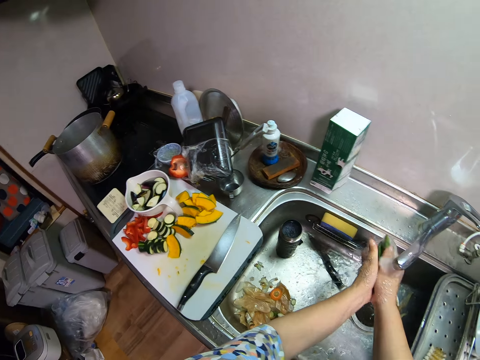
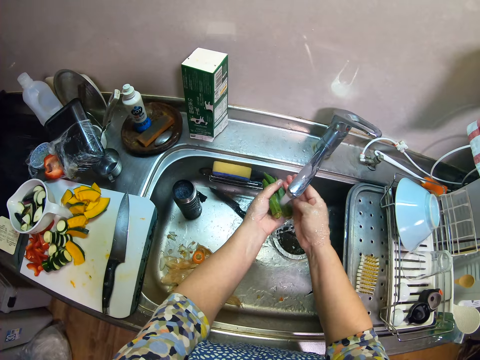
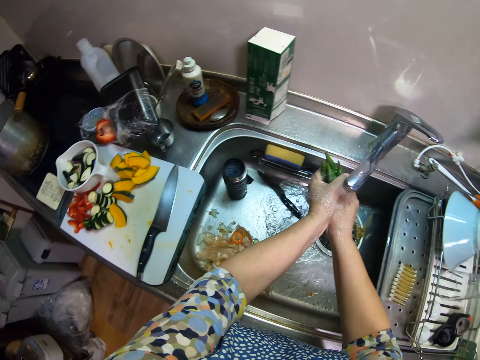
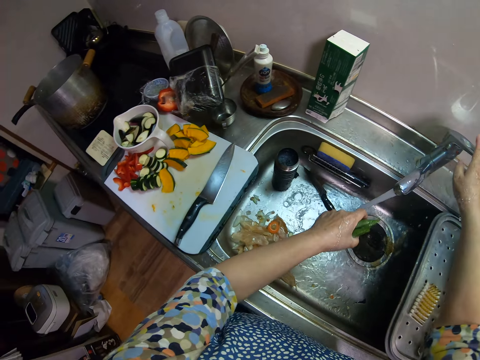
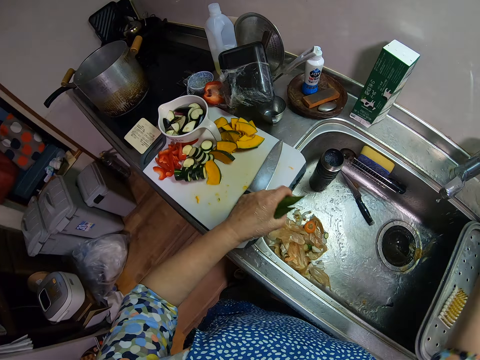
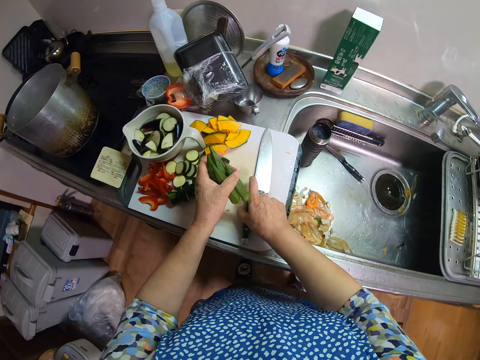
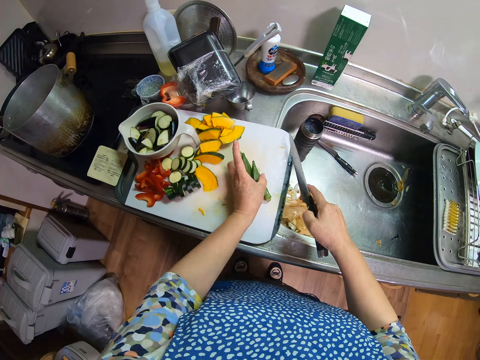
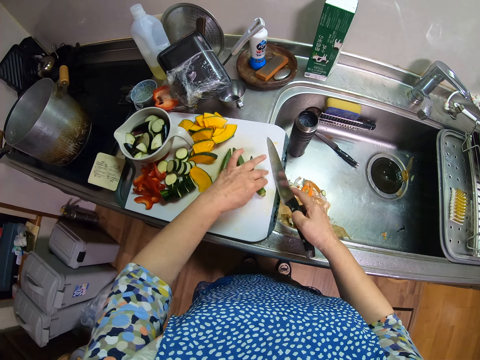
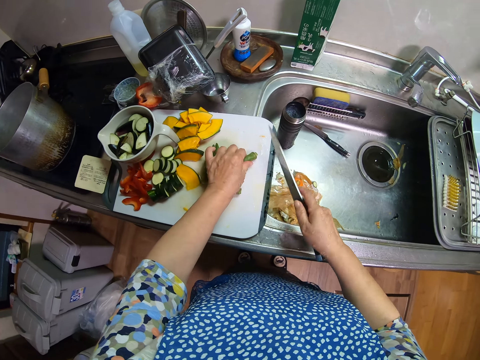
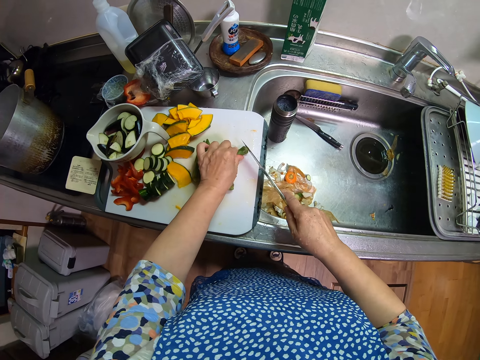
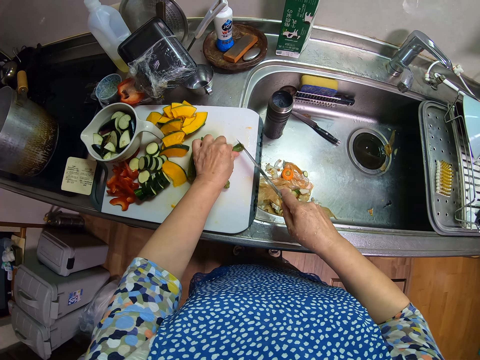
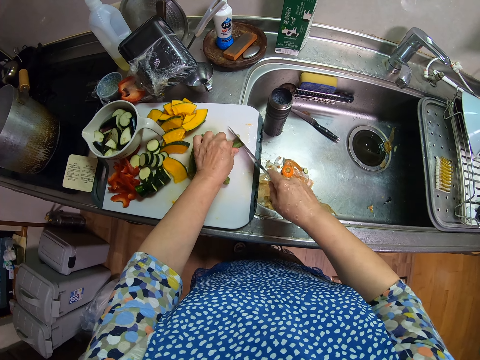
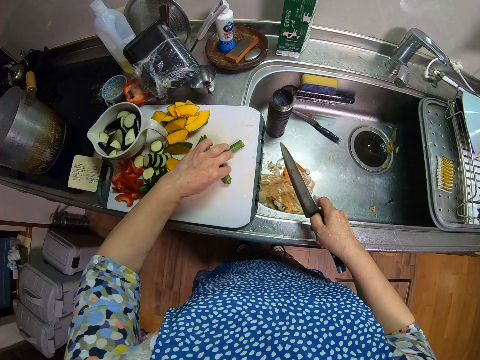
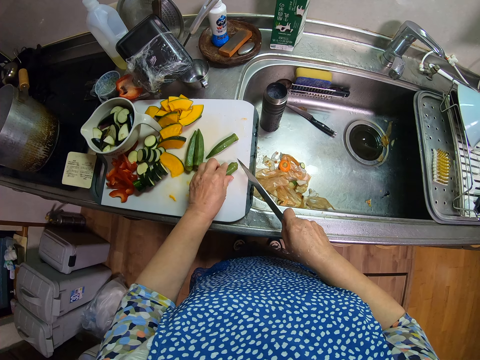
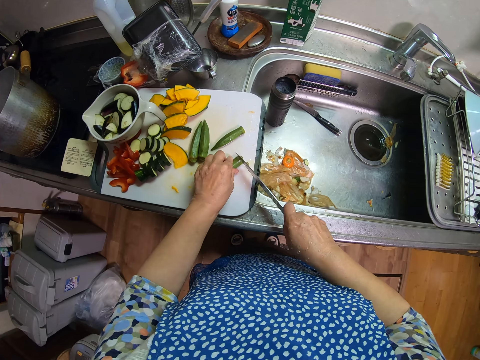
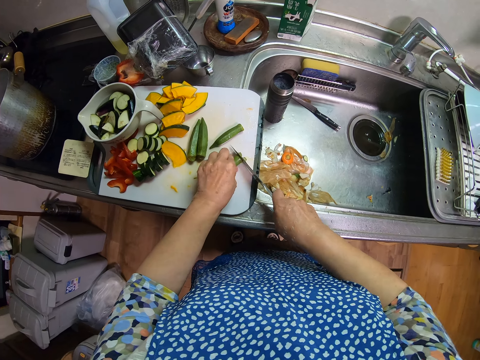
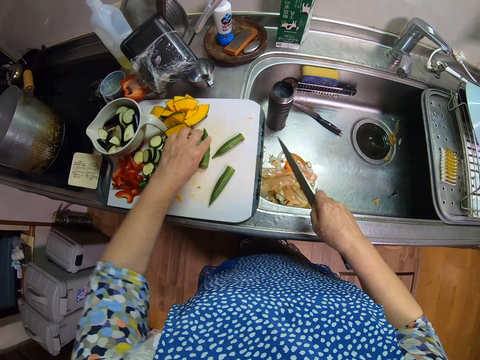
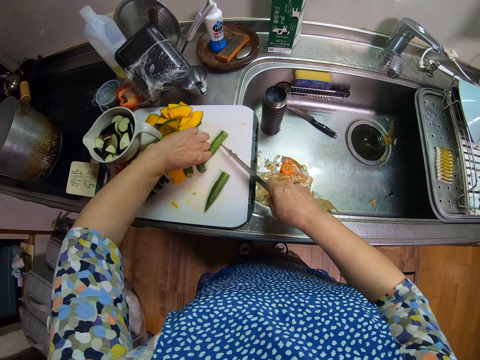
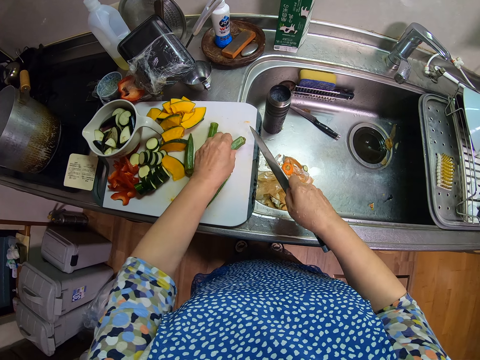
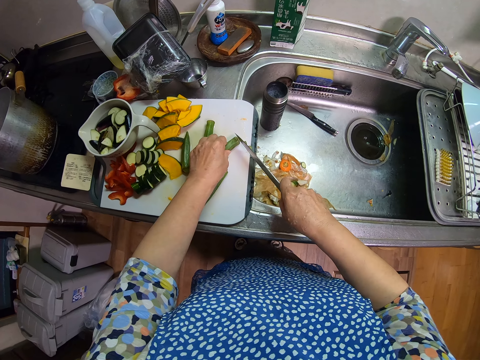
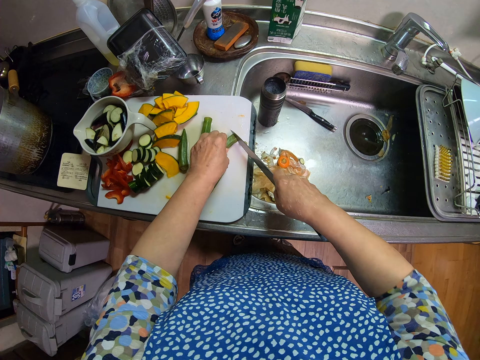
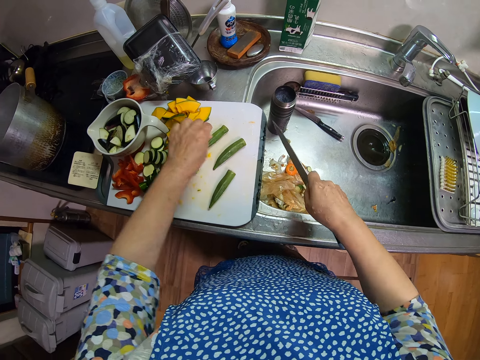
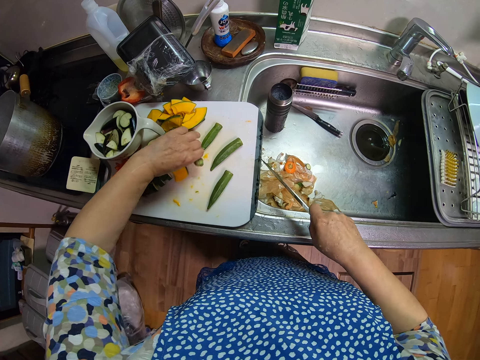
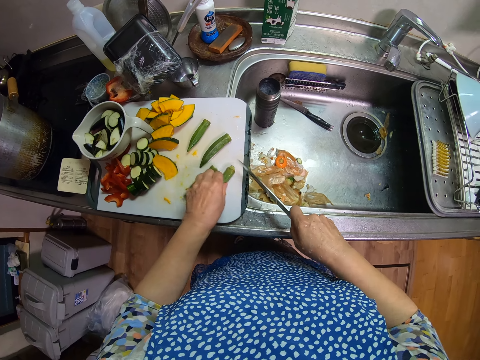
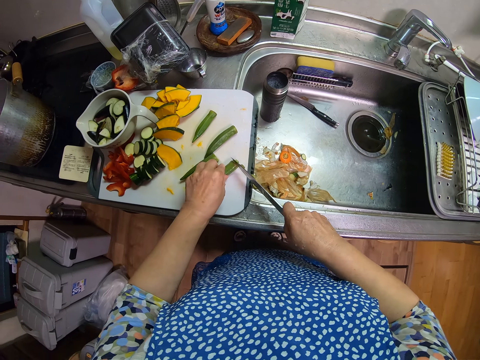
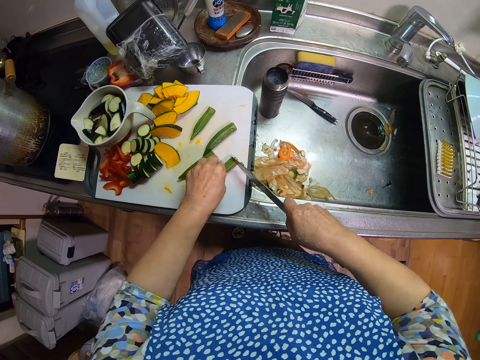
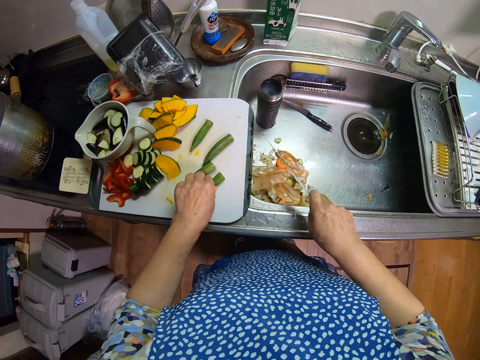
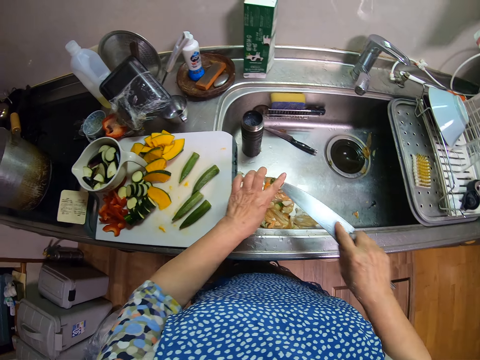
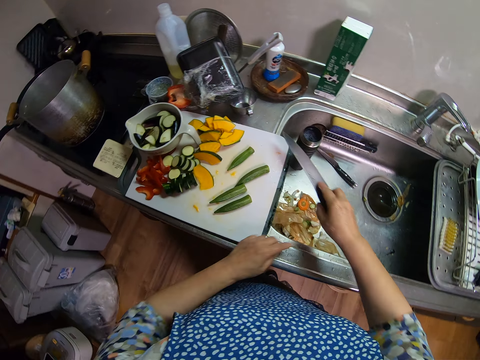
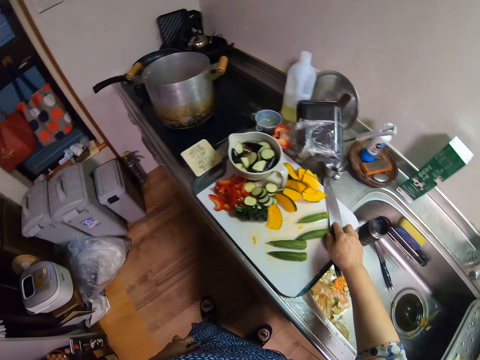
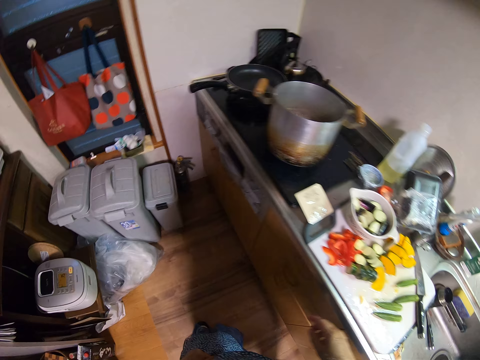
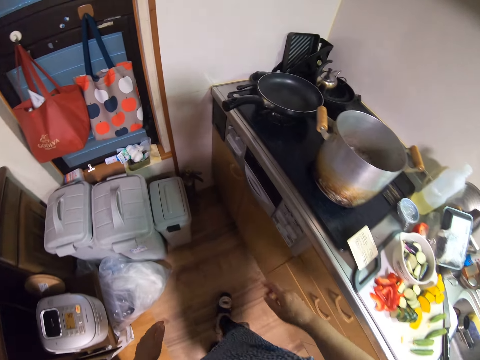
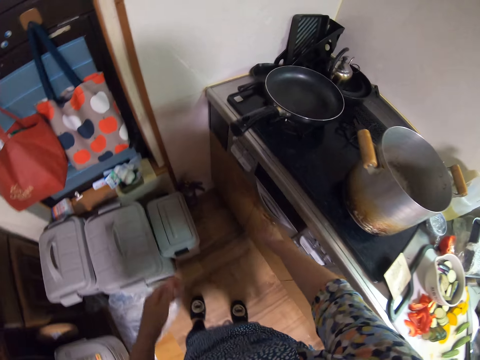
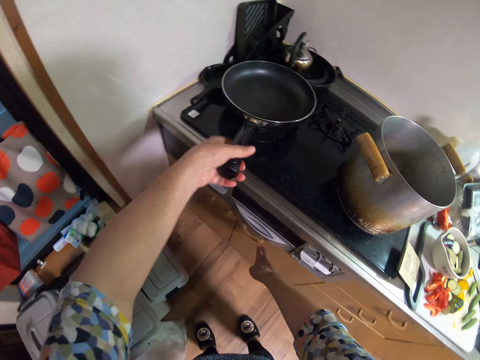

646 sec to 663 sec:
The camera wearer closes the faucet. They pick the knife on the chopping board. They put the okras on the chopping board. They turn the okra on the chopping board. They cut off the heads of the okra on the chopping board with the knife. They hold the okra on the chopping board. They cut the okra on the chopping board with the knife. They pick the okra on the chopping board. They put the okra on the chopping board. They cut the okra on the chopping board with the knife. They pick the okra on the chopping board. They put the okra on the chopping board. They cut the okra on the chopping board with the knife. They wipe a piece of okra on the knife. They put the knife on the chopping board. They walk around the kitchen.

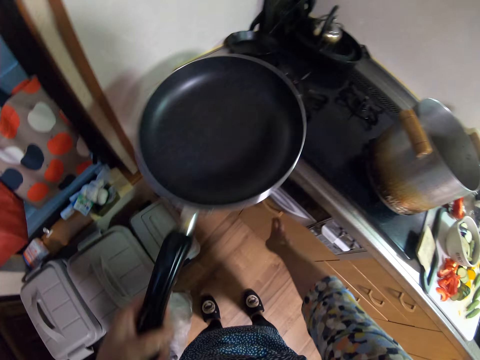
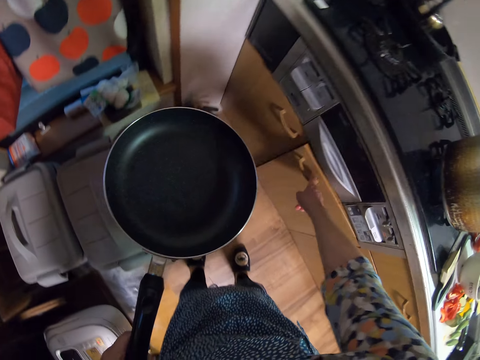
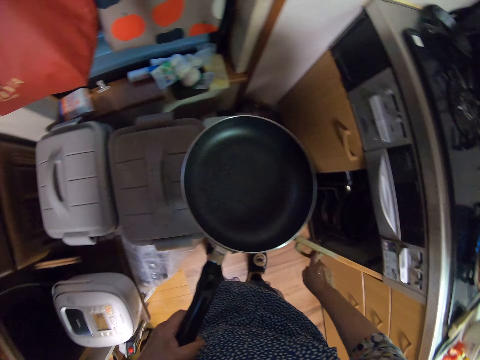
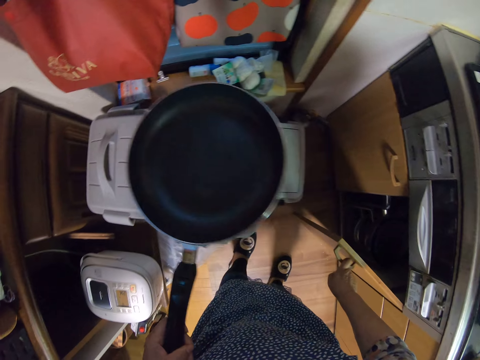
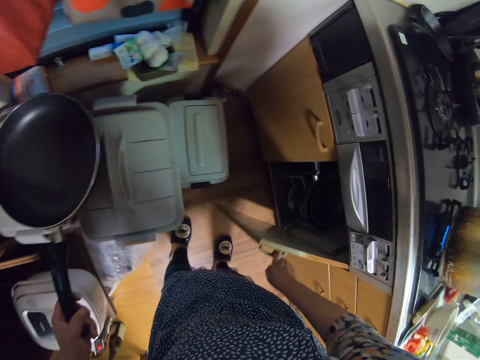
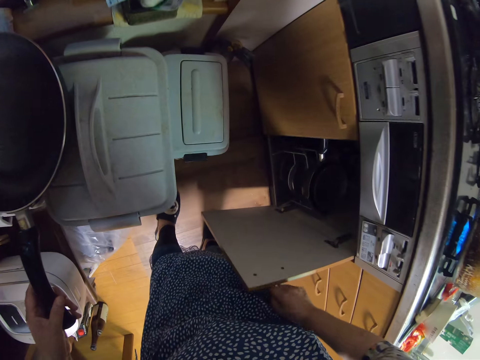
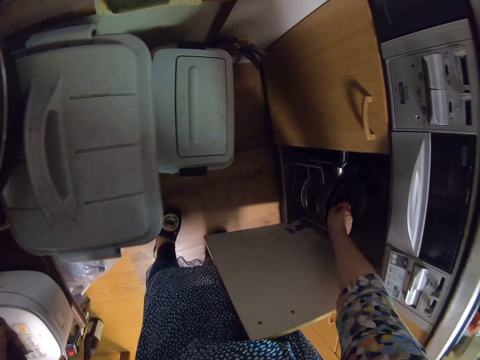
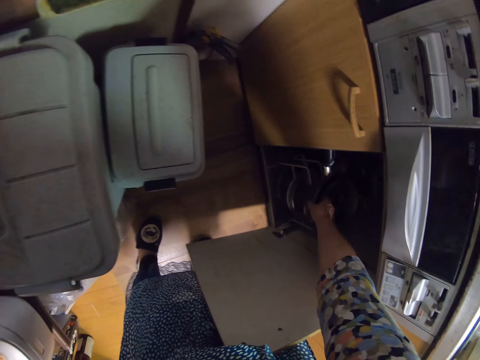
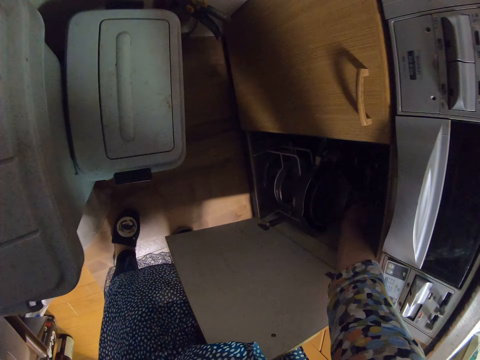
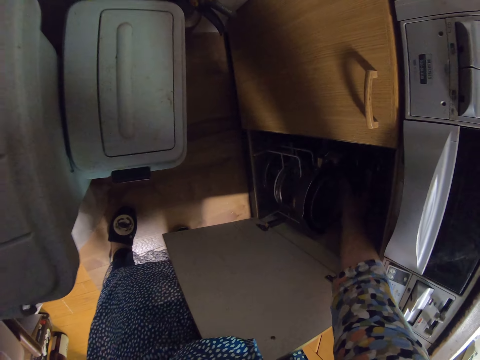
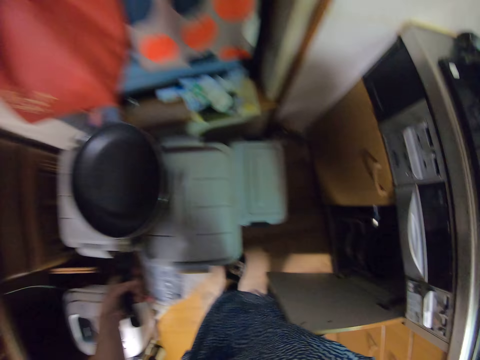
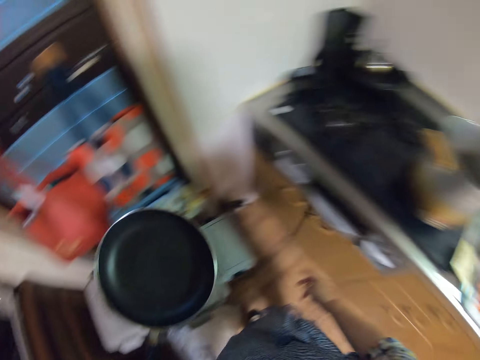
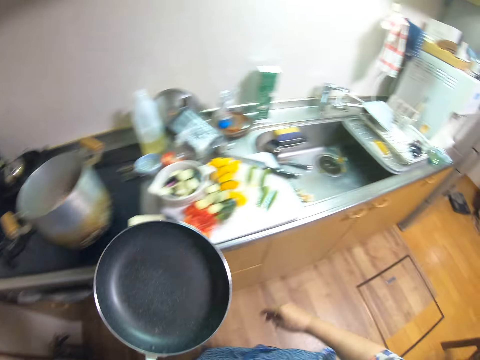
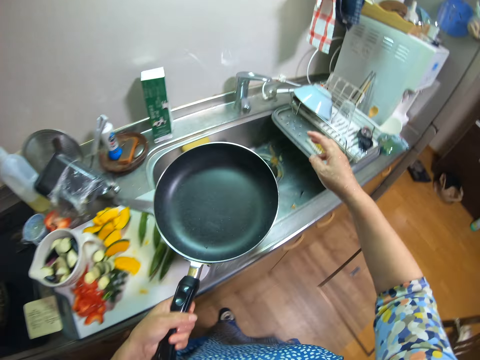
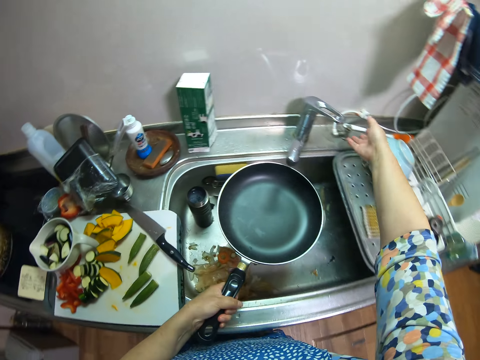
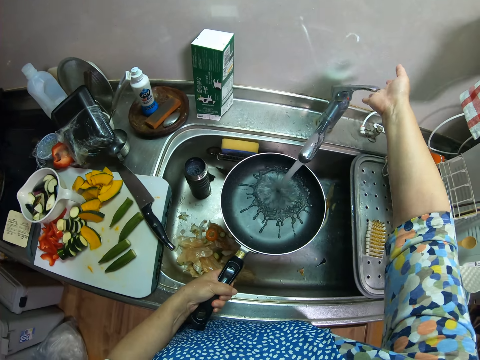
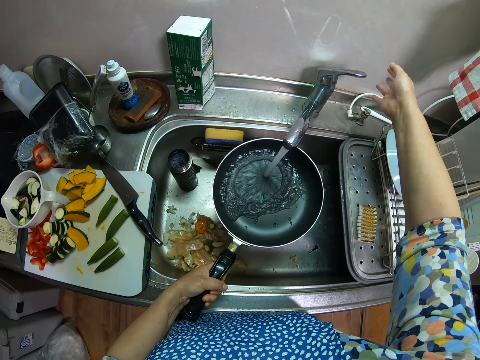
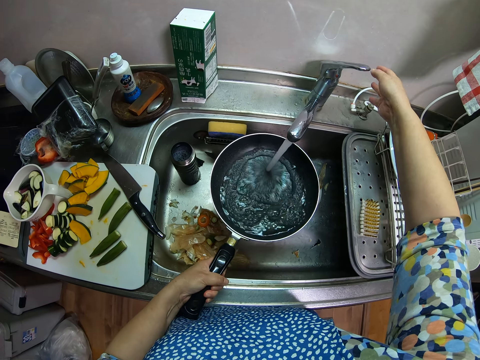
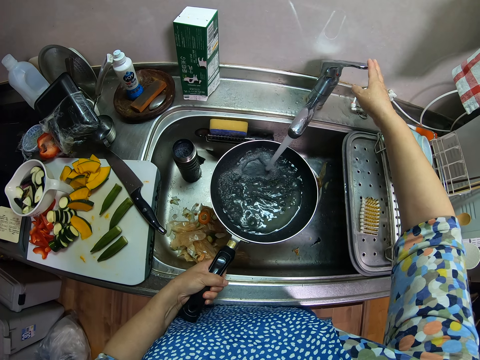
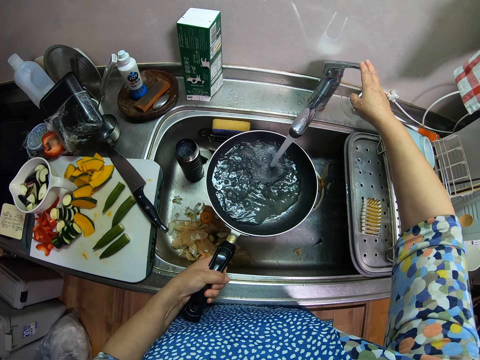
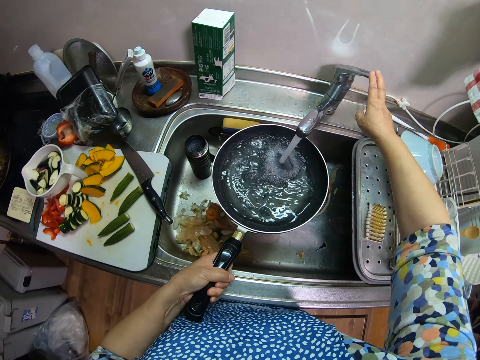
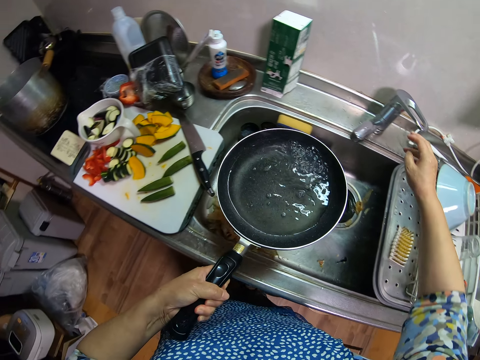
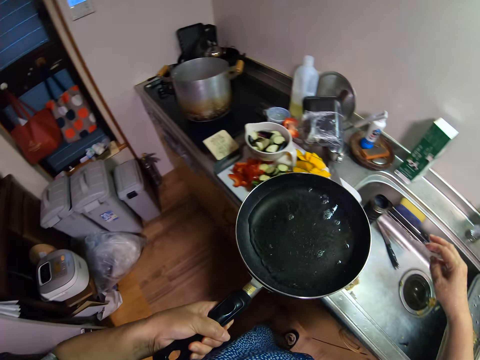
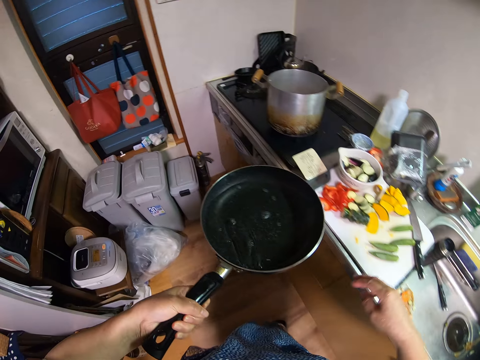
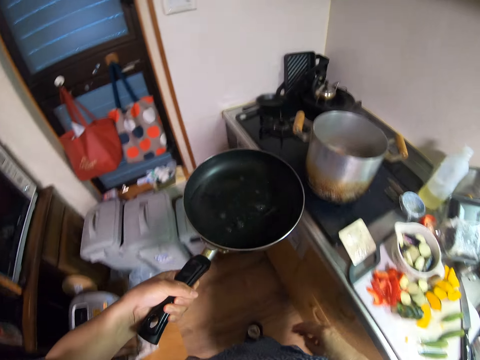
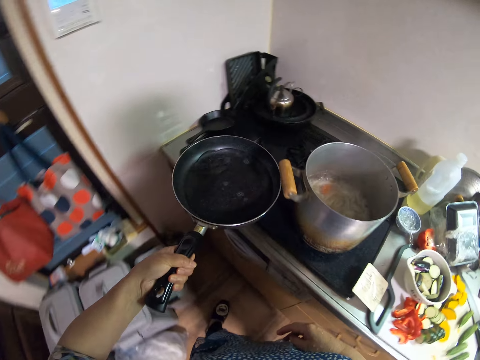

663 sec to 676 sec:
The camera wearer grabs a frying pan on a cooker. They open a cupboard or cabinet. They look in the cabinet. They keep the frying pan on a trash bucket. They hold something in the cabinet. They turn around. They close the cupboard. They walk around the kitchen. They turn on the tap. They fill the frying pan with water. They turn off the tap. They walk around the kitchen.
